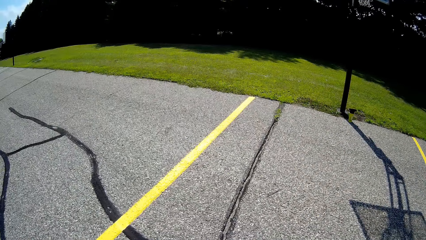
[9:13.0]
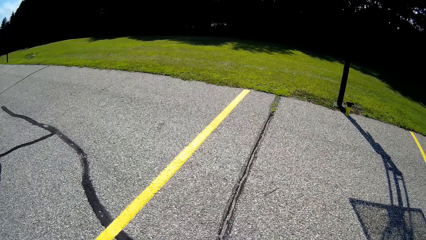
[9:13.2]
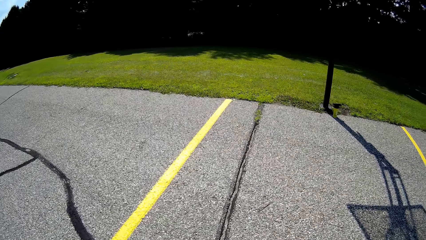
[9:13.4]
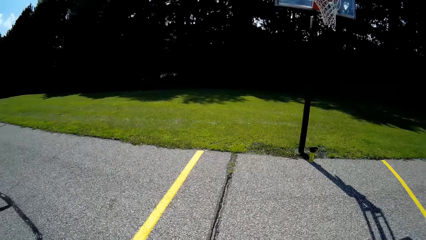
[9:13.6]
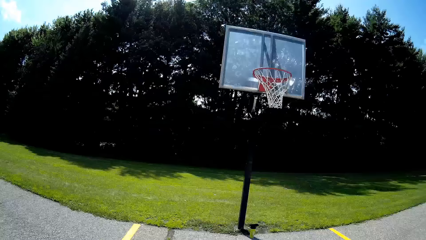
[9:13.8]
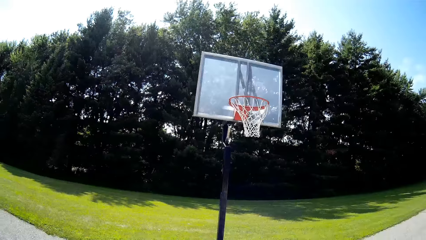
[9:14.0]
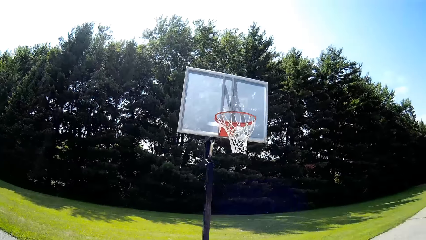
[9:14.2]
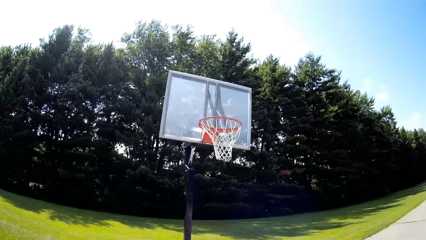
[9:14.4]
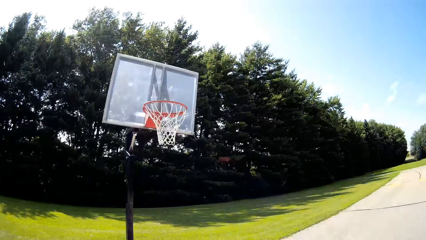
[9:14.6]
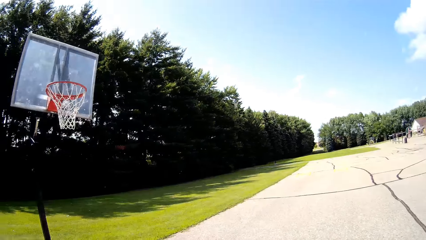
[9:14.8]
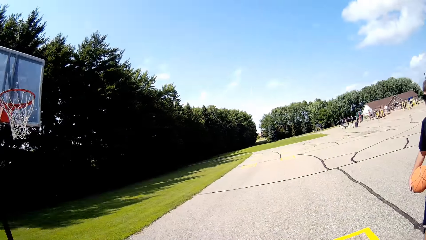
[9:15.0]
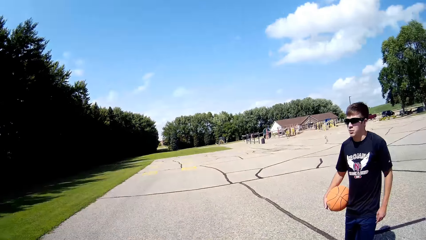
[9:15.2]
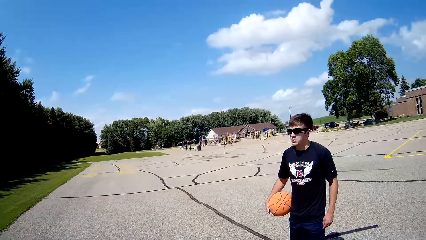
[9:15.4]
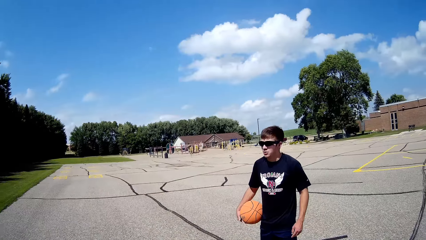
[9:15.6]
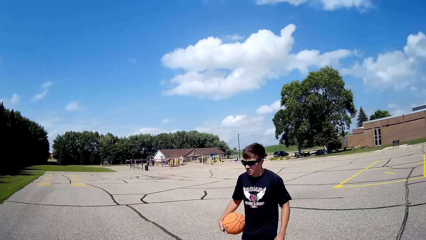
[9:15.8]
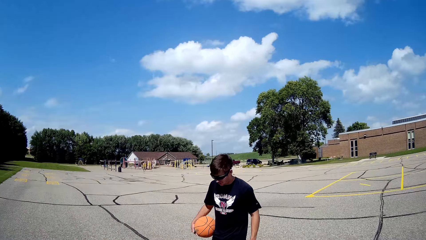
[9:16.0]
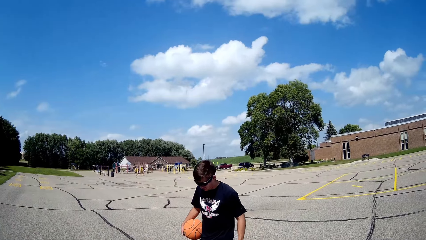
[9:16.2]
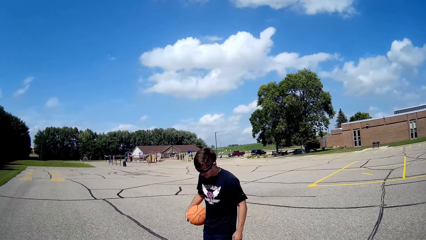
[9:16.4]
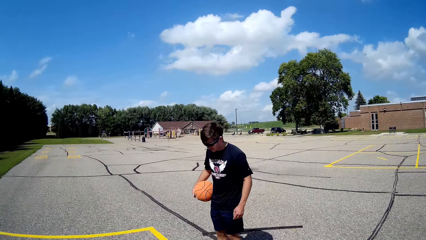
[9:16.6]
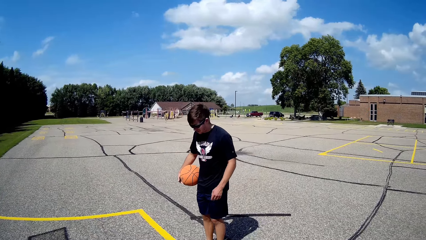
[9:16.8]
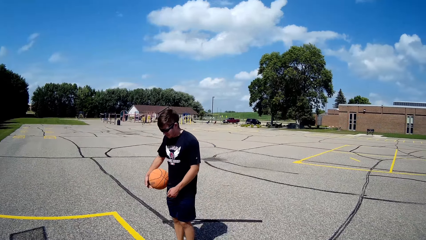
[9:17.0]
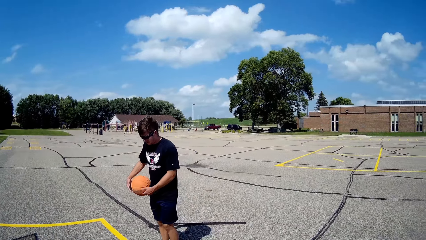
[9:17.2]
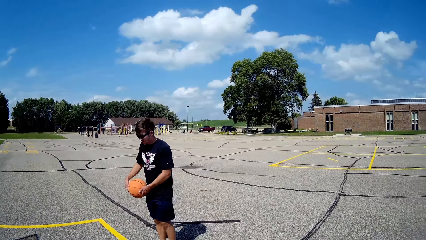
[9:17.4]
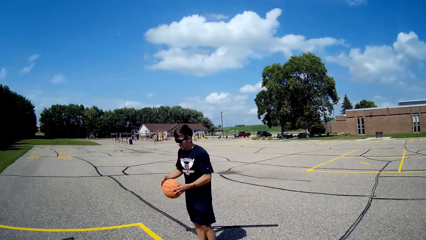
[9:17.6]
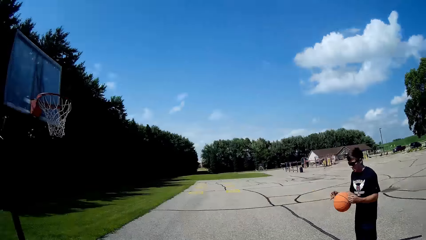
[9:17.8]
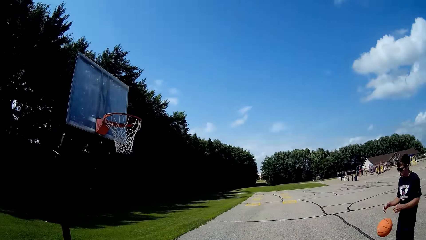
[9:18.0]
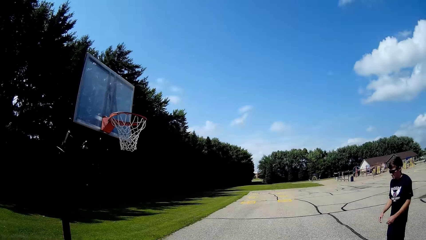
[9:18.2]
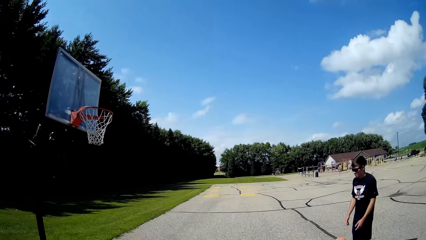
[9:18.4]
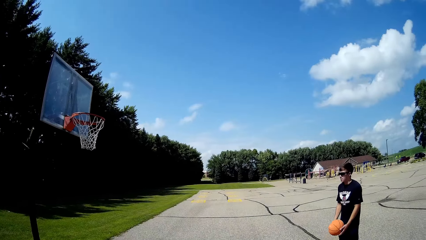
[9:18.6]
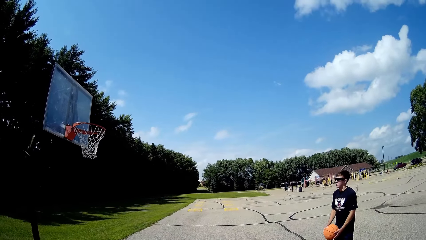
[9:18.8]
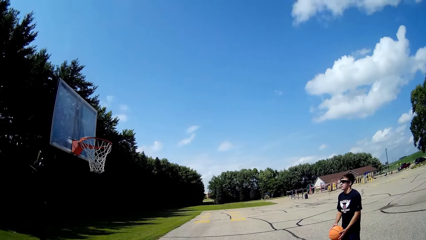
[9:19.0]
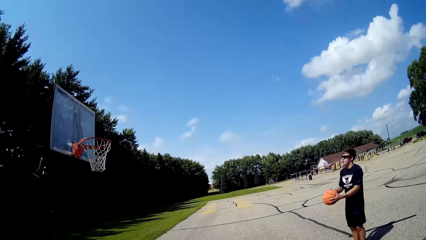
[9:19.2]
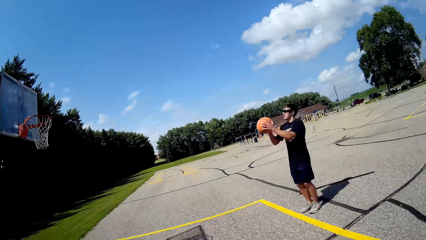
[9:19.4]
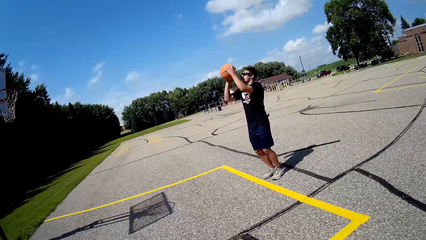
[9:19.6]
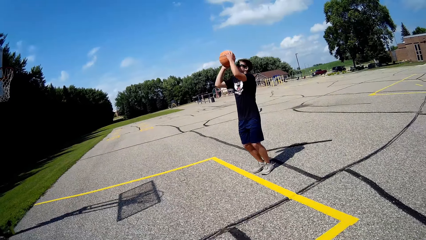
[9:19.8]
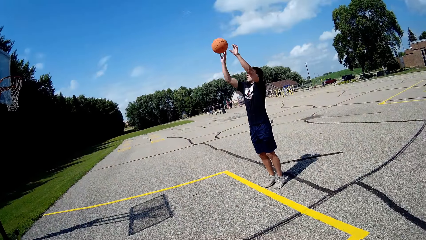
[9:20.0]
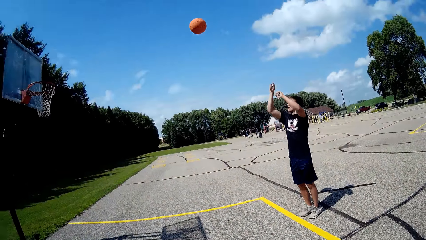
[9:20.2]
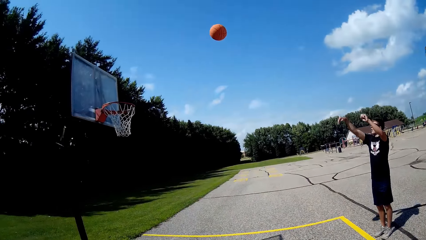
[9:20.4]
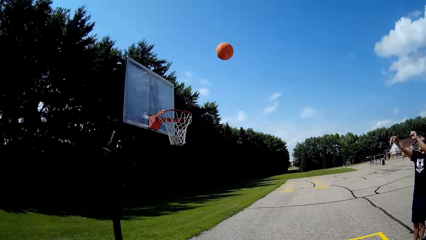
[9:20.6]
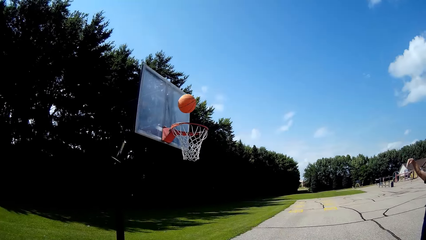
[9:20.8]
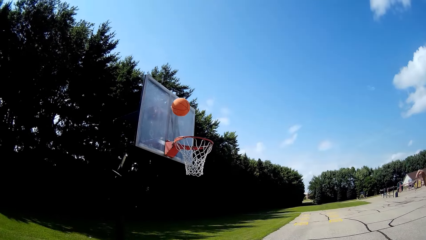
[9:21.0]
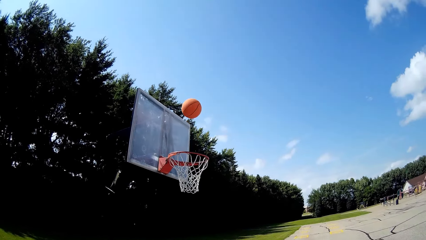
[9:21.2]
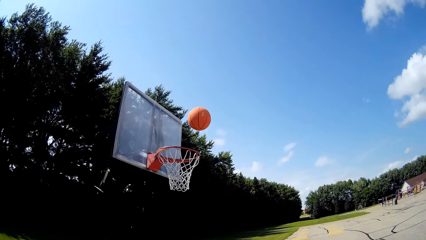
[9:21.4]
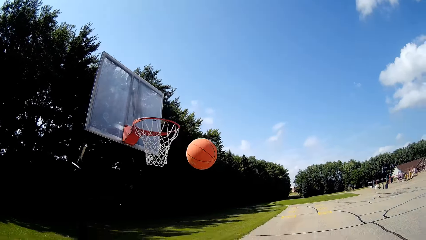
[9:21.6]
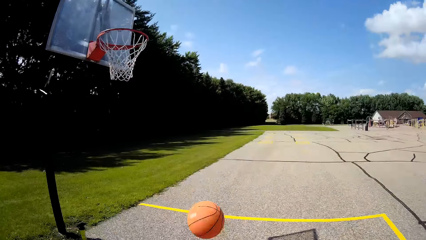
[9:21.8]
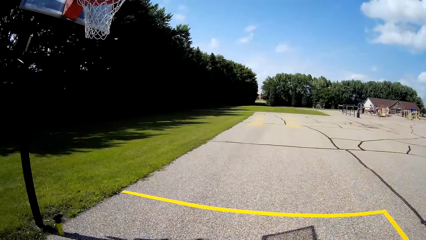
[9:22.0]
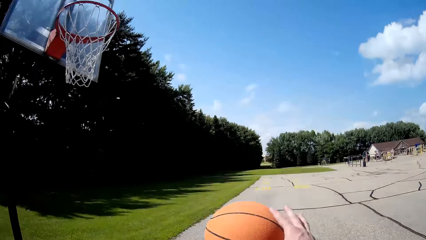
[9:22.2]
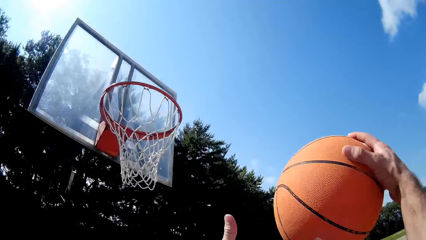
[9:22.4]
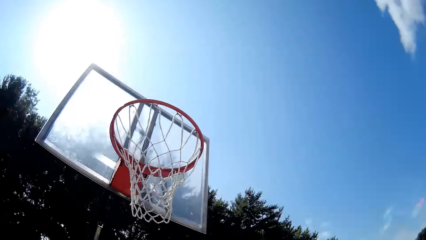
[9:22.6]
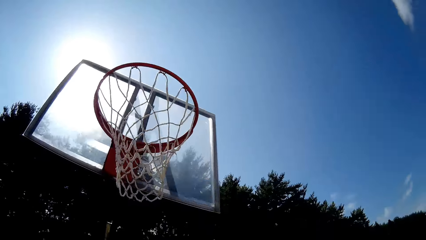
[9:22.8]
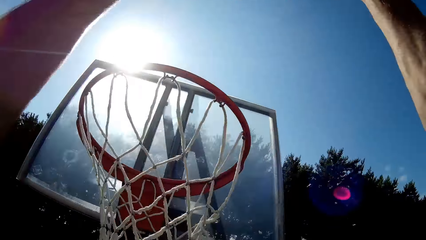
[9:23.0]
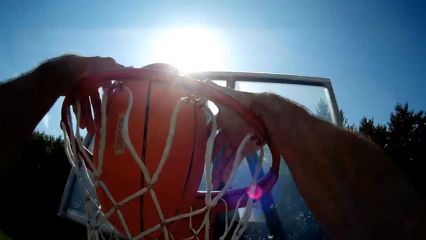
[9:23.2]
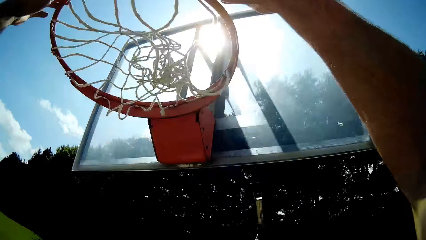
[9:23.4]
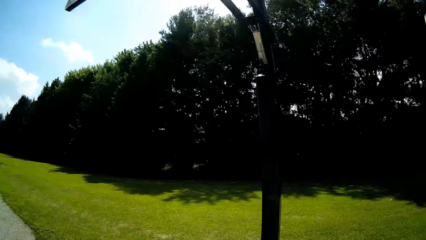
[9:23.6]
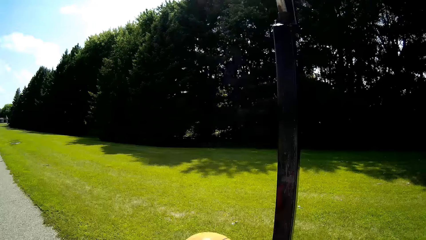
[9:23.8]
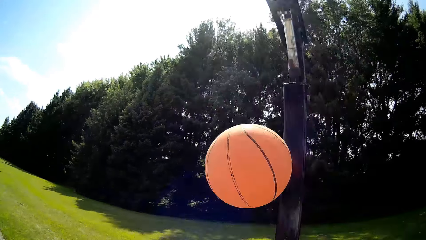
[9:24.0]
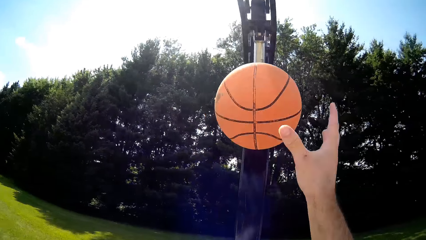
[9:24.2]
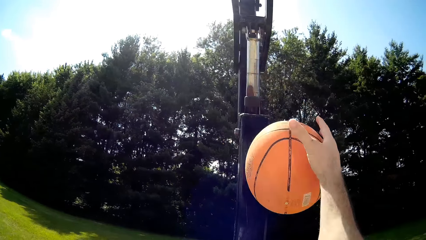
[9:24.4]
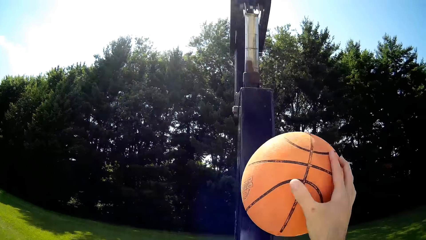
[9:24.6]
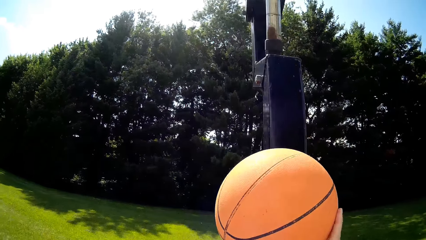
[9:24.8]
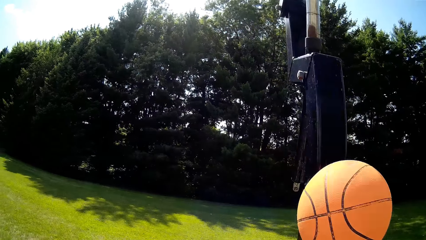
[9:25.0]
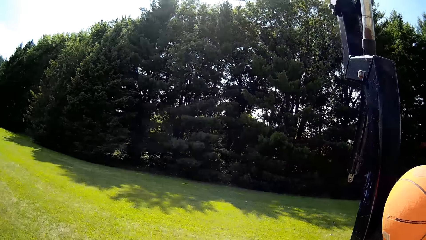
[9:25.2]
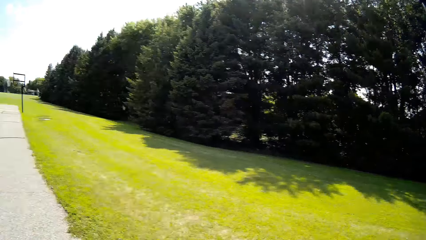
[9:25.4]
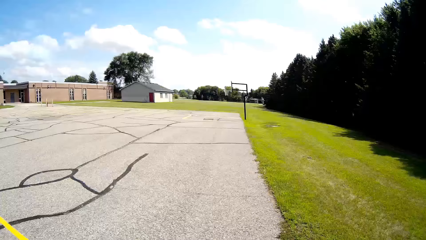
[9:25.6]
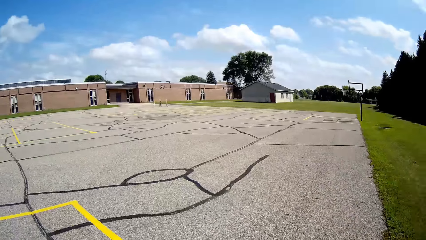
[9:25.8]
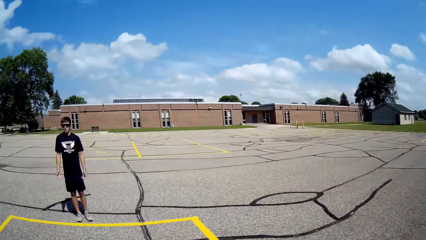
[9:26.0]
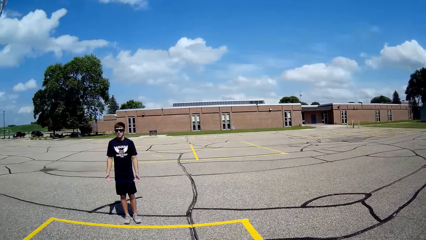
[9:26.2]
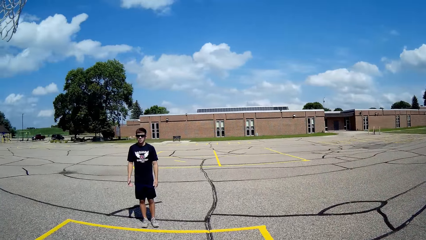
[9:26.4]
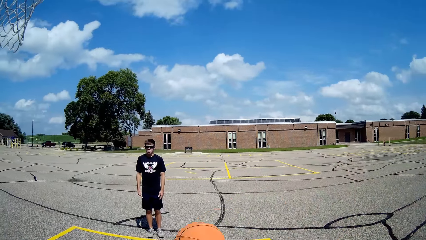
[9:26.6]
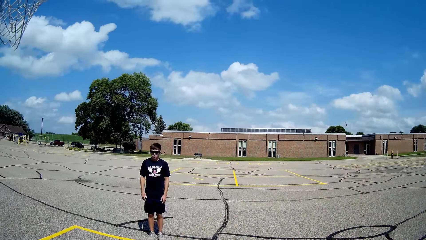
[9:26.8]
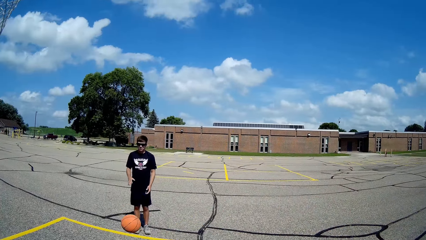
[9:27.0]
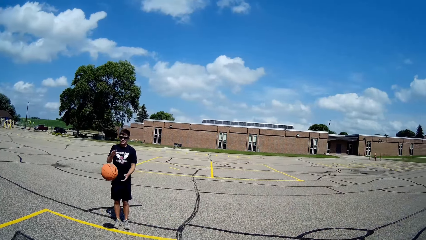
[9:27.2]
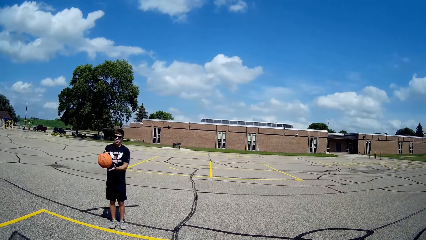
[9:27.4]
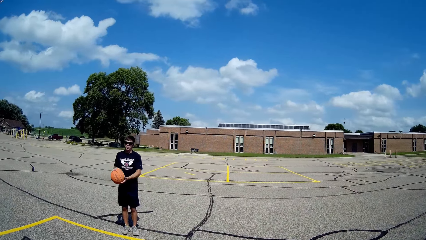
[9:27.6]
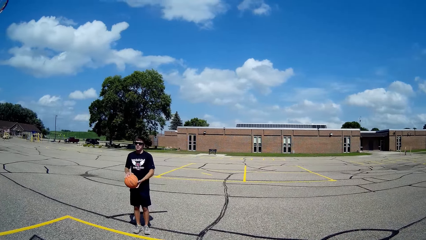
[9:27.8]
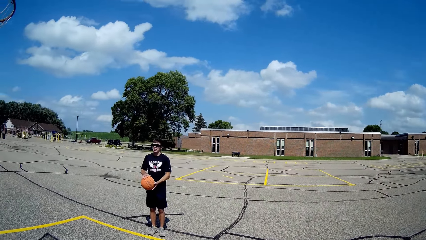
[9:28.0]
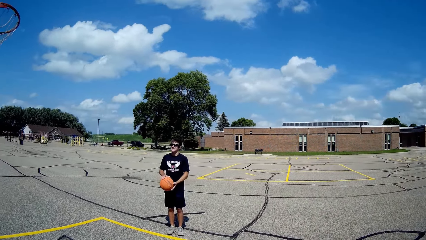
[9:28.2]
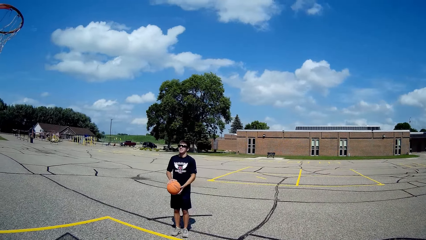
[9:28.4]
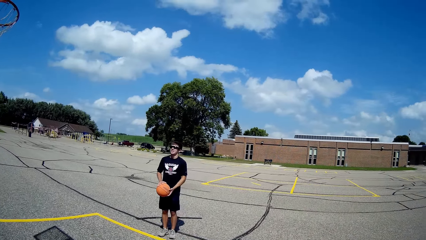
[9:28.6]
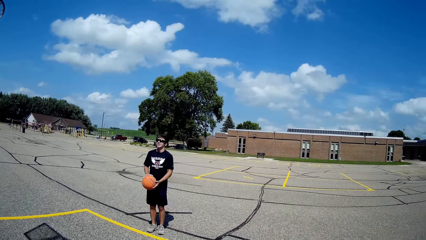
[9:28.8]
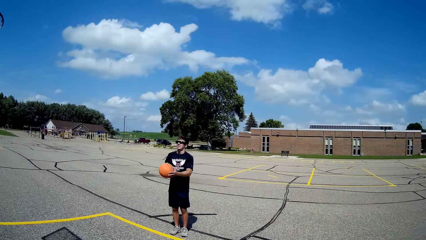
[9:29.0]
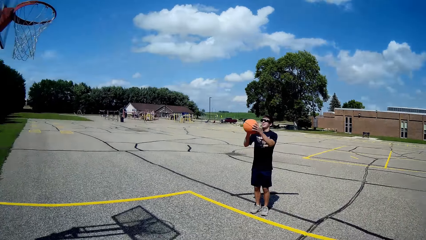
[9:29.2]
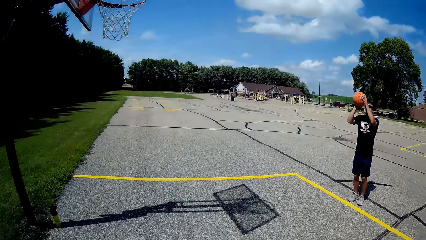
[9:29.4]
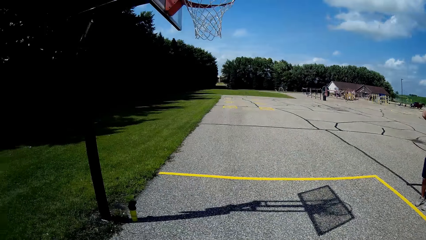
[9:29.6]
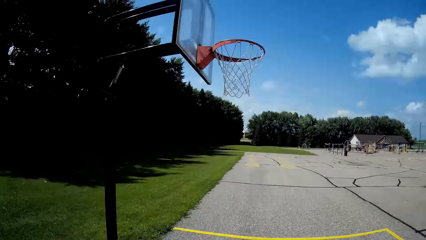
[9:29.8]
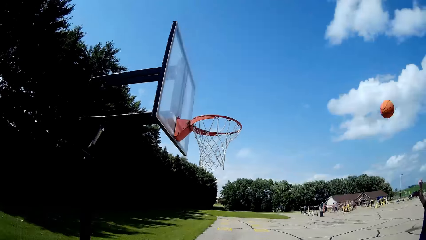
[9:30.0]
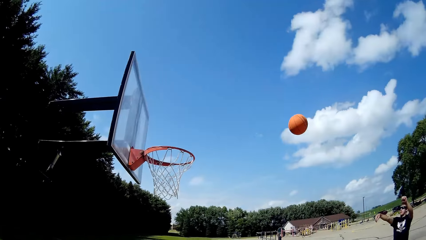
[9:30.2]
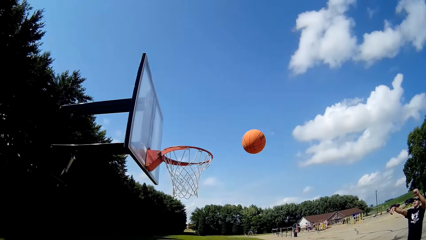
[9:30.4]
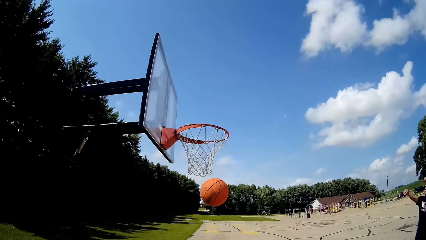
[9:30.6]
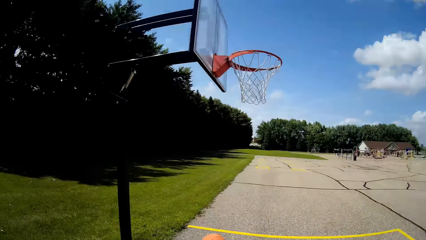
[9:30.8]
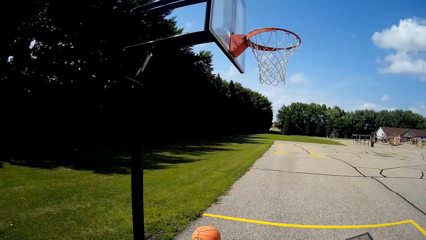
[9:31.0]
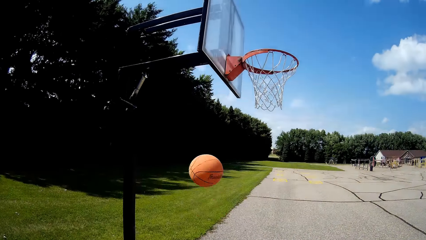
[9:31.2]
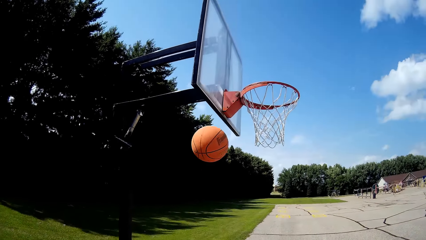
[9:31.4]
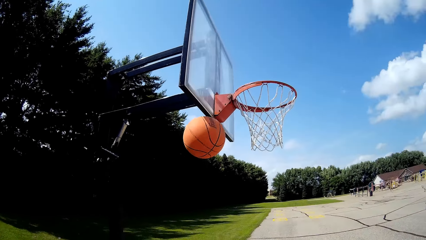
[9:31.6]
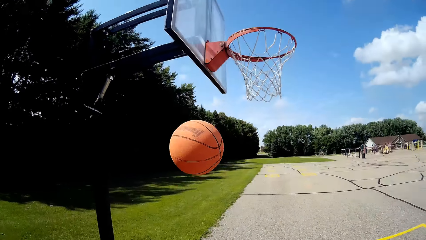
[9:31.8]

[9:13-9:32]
The camera wearer looks at a person. The person shoots the ball. The camera wearer makes a shot. They take the basketball and put the basketball in the pitch. They pass the ball to the person. The person makes a shot.
